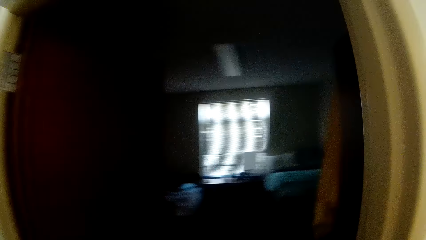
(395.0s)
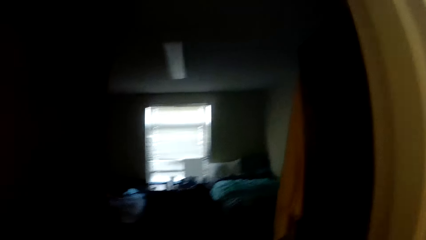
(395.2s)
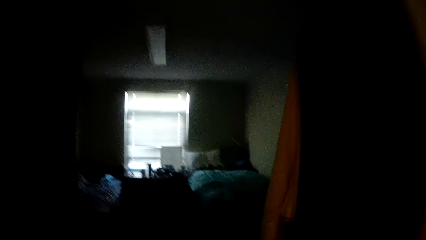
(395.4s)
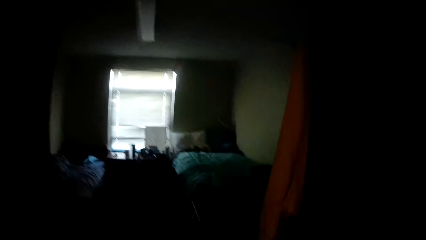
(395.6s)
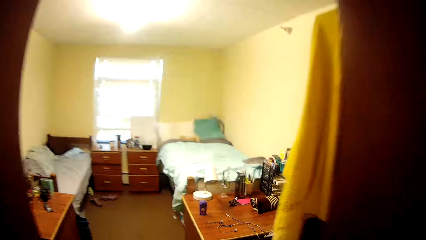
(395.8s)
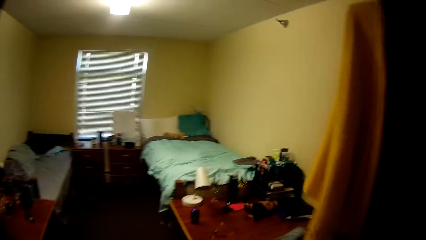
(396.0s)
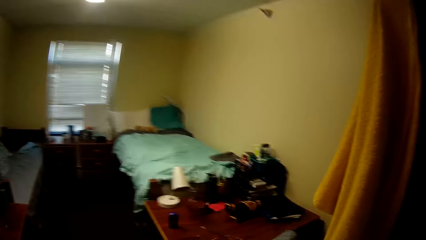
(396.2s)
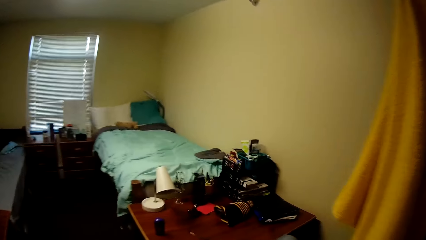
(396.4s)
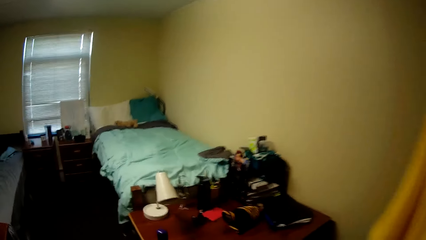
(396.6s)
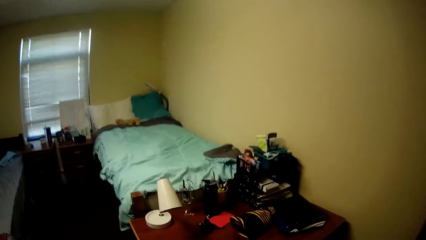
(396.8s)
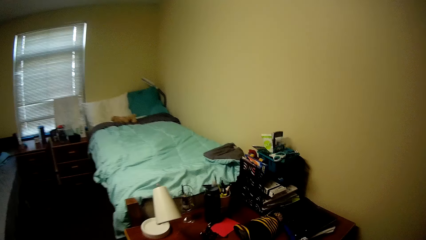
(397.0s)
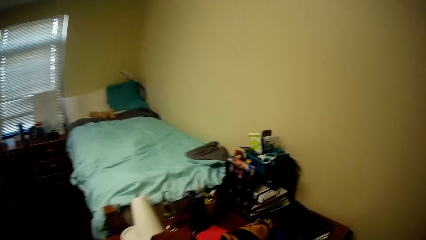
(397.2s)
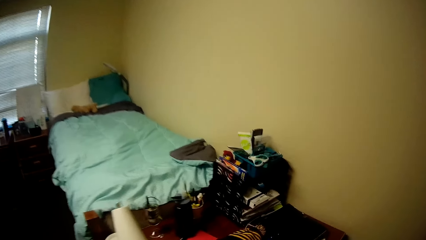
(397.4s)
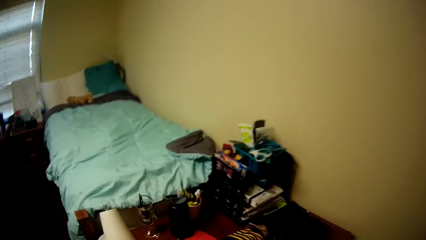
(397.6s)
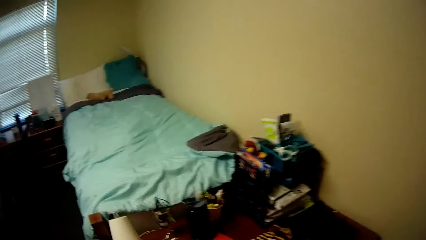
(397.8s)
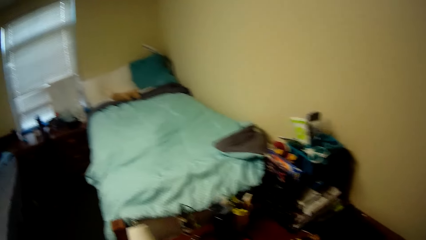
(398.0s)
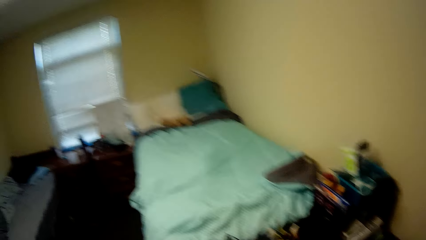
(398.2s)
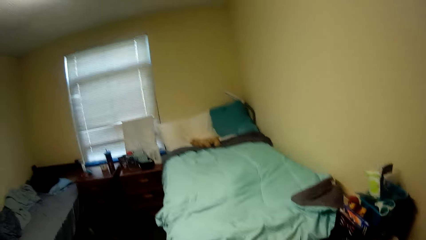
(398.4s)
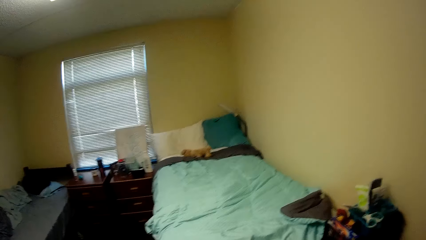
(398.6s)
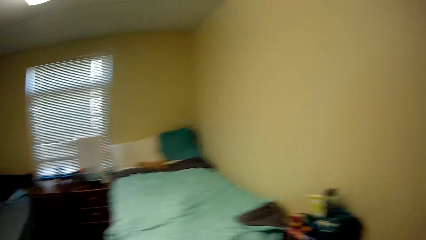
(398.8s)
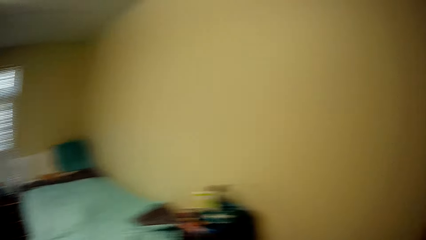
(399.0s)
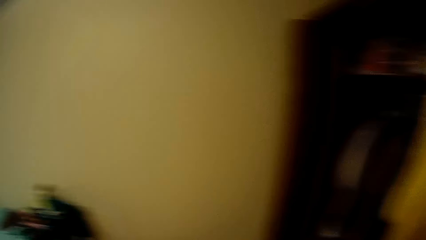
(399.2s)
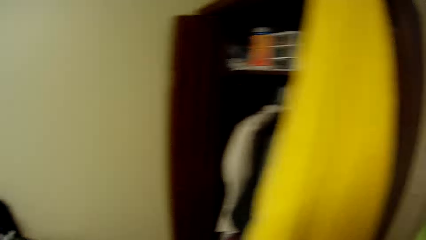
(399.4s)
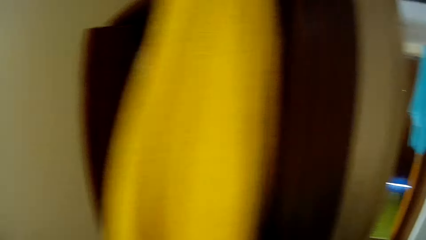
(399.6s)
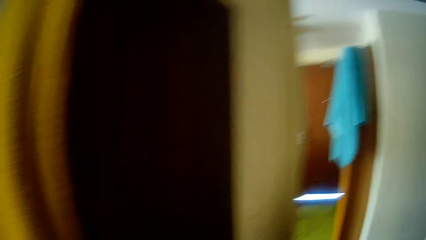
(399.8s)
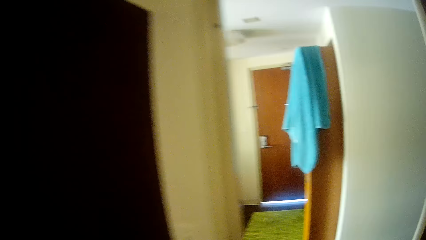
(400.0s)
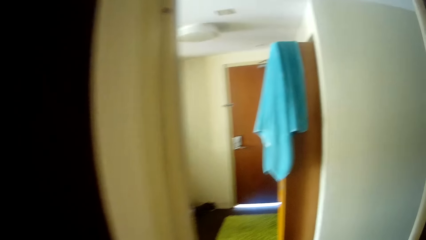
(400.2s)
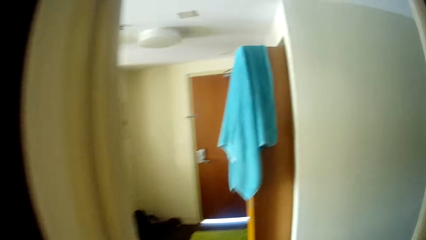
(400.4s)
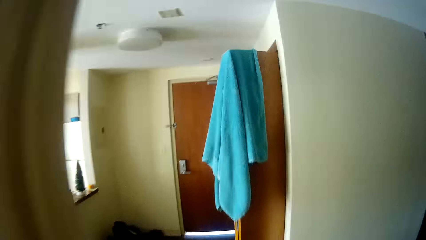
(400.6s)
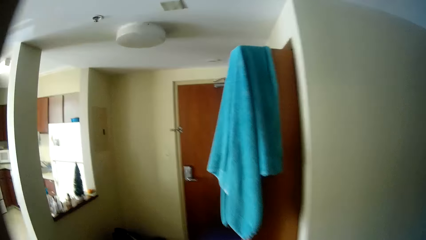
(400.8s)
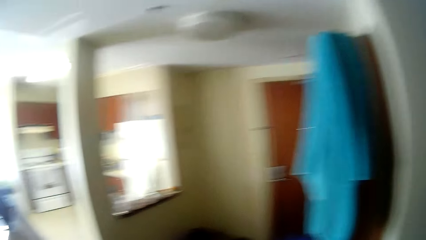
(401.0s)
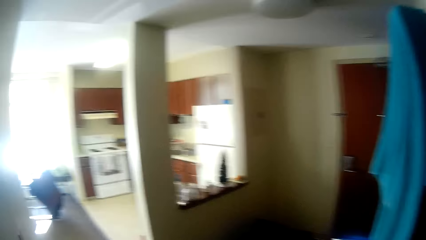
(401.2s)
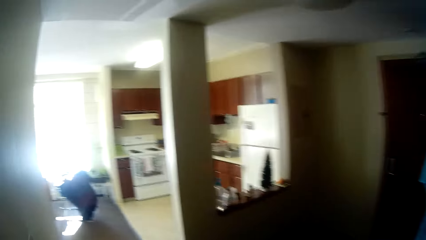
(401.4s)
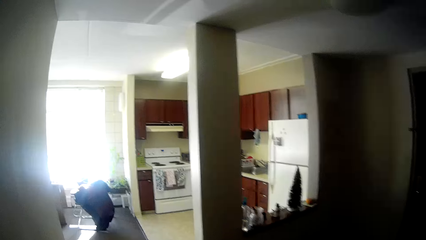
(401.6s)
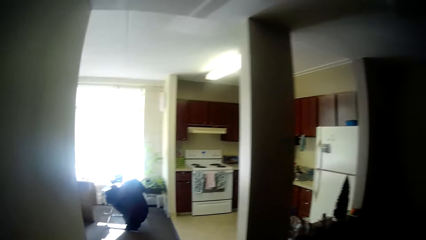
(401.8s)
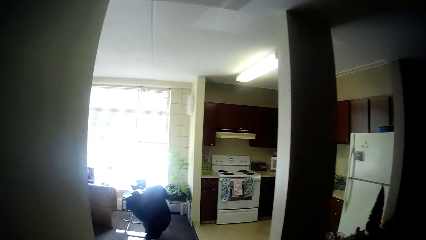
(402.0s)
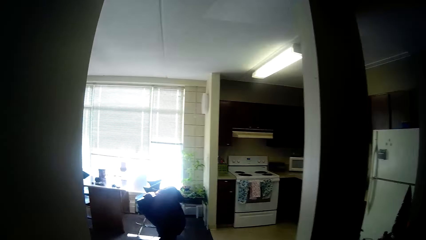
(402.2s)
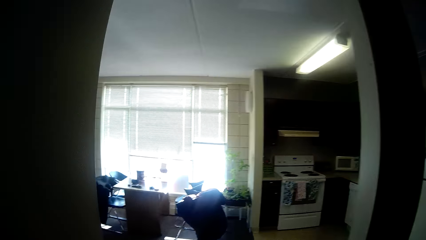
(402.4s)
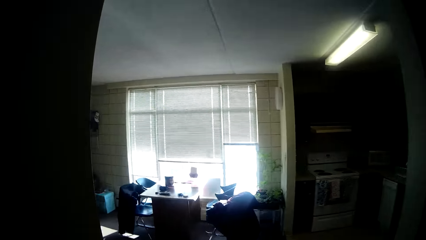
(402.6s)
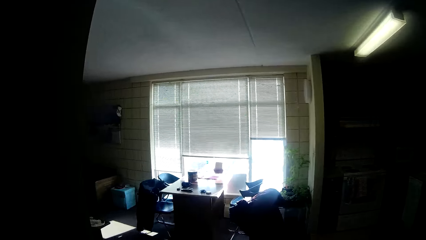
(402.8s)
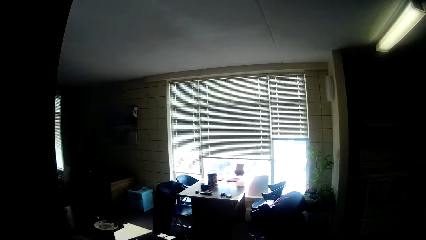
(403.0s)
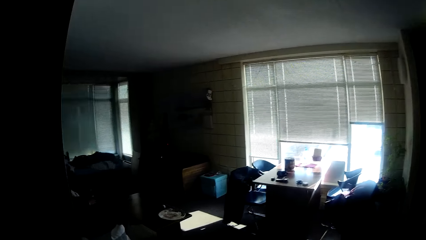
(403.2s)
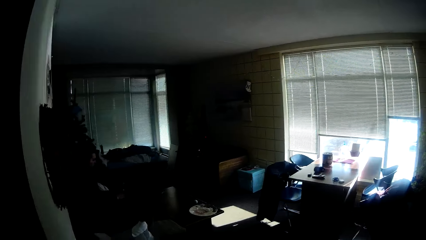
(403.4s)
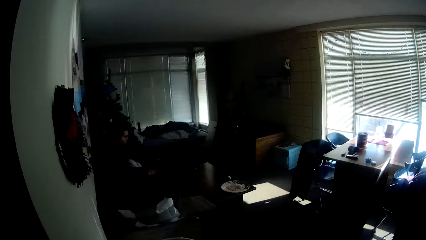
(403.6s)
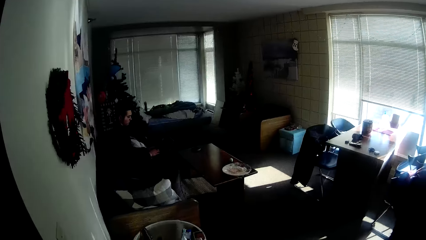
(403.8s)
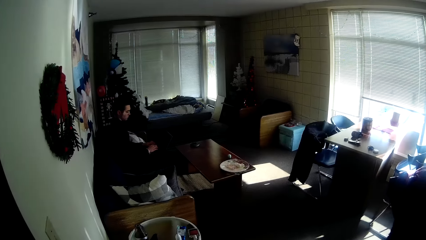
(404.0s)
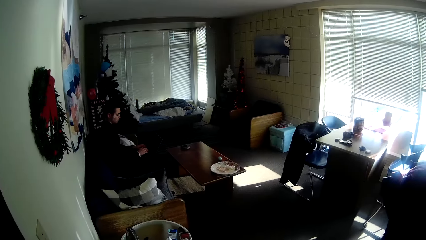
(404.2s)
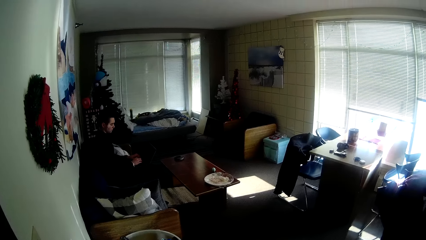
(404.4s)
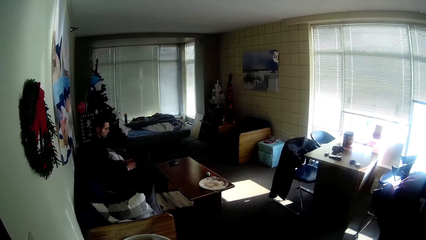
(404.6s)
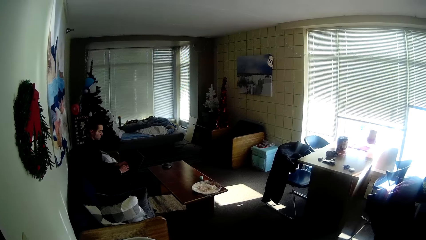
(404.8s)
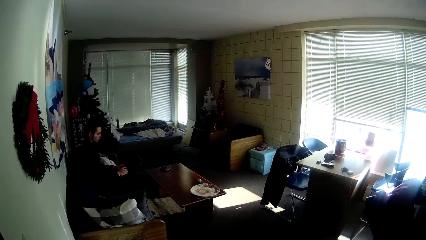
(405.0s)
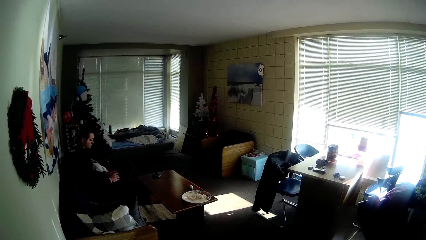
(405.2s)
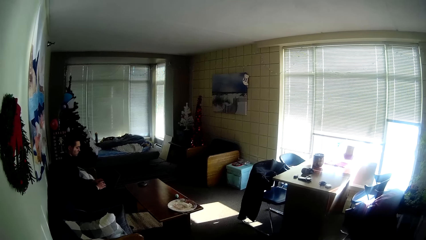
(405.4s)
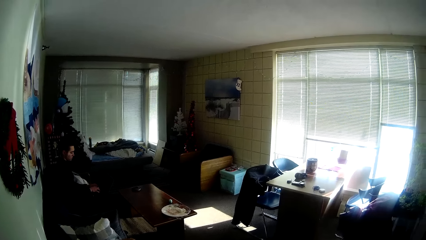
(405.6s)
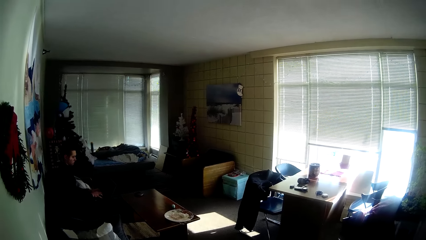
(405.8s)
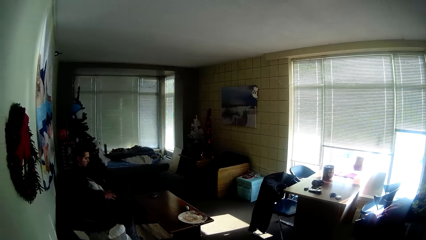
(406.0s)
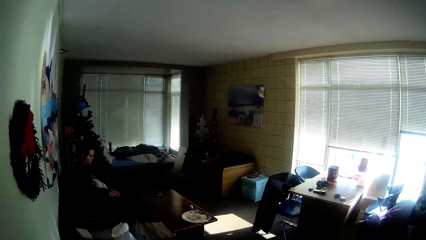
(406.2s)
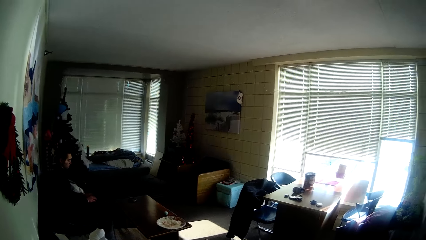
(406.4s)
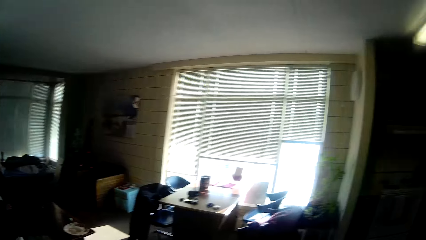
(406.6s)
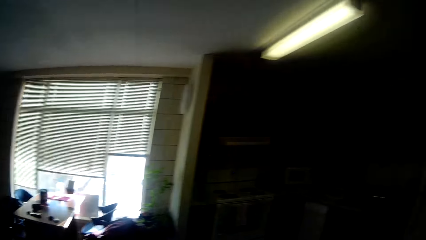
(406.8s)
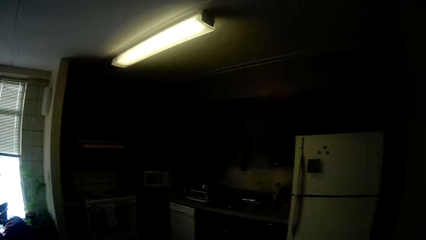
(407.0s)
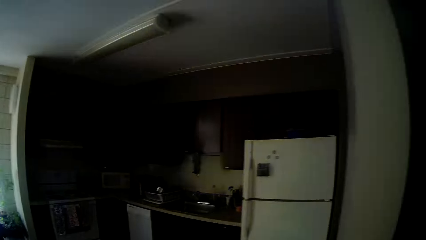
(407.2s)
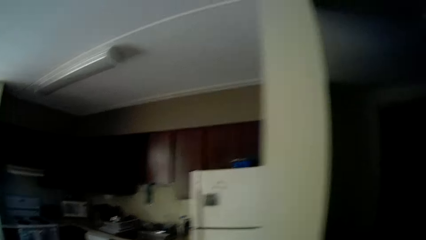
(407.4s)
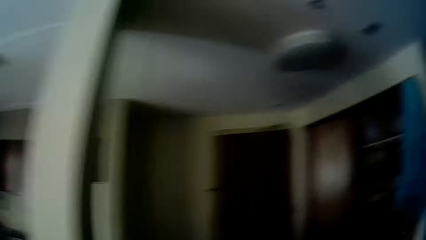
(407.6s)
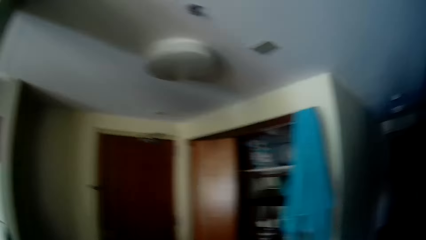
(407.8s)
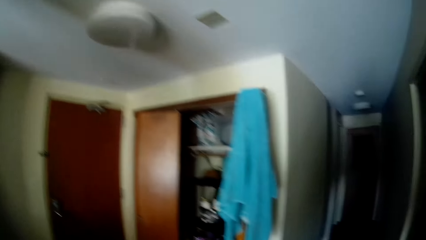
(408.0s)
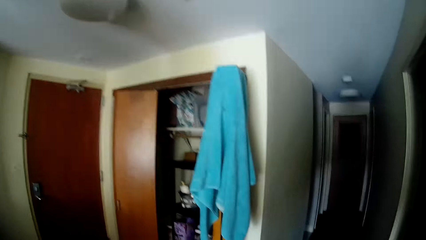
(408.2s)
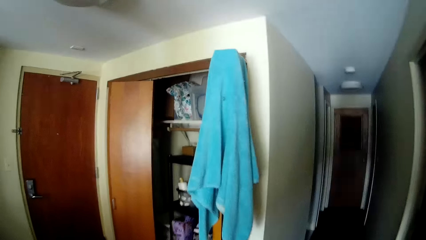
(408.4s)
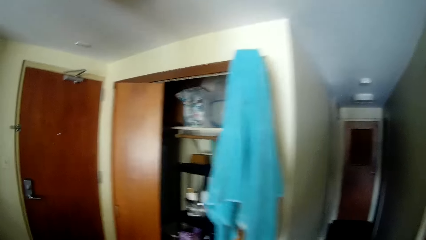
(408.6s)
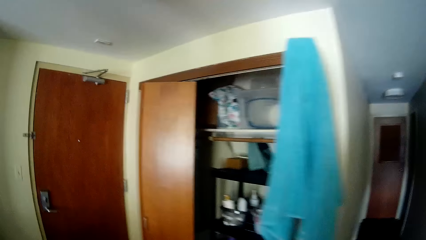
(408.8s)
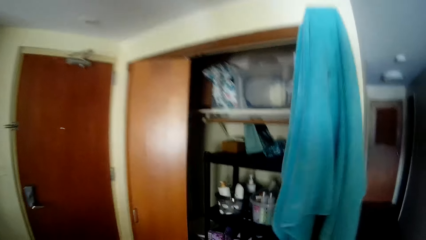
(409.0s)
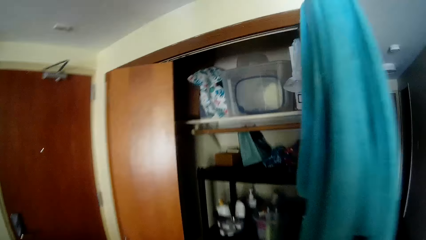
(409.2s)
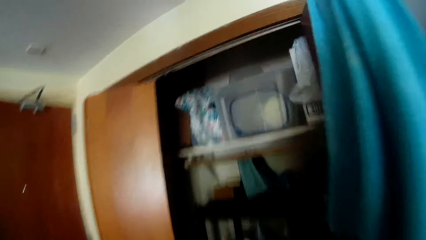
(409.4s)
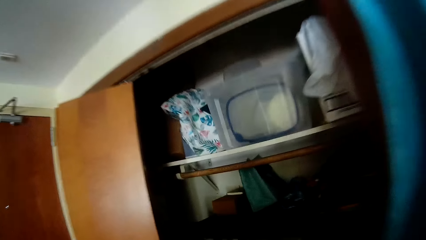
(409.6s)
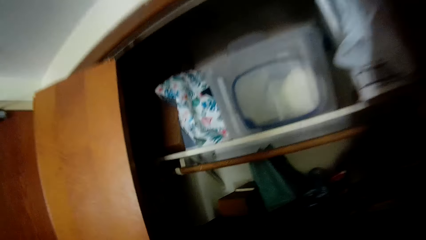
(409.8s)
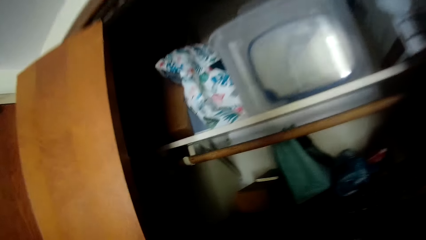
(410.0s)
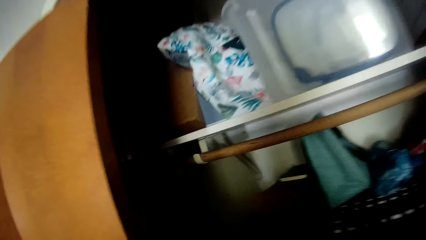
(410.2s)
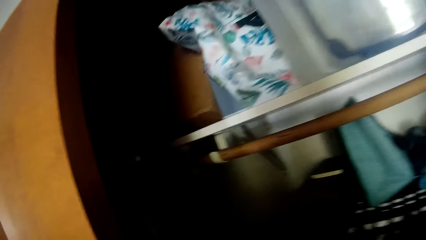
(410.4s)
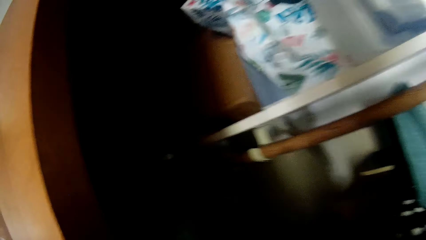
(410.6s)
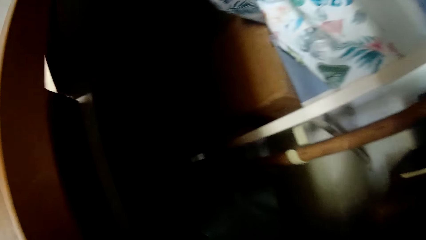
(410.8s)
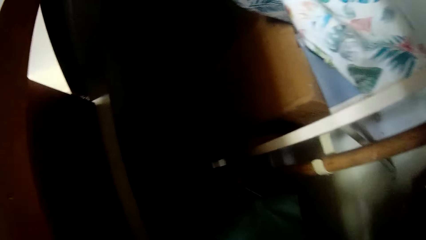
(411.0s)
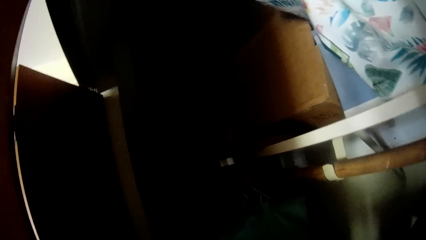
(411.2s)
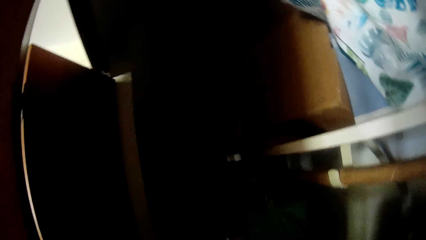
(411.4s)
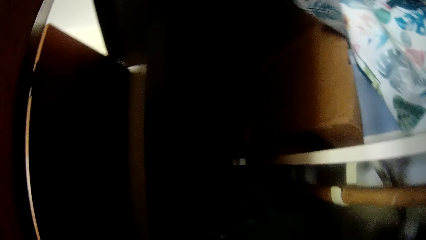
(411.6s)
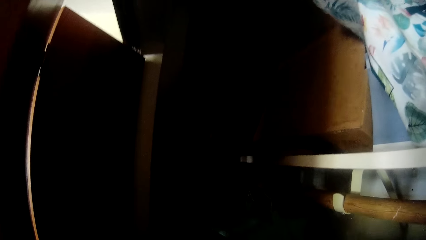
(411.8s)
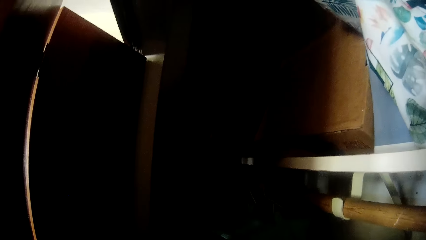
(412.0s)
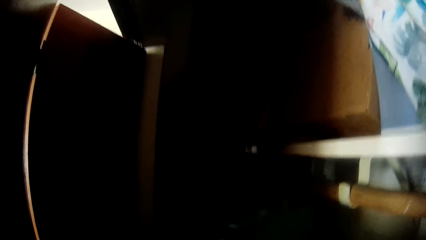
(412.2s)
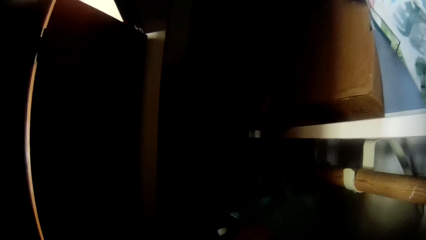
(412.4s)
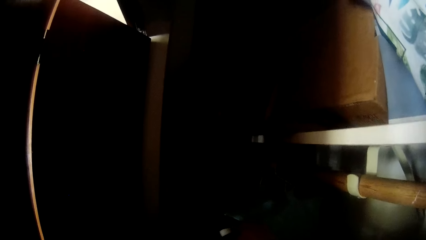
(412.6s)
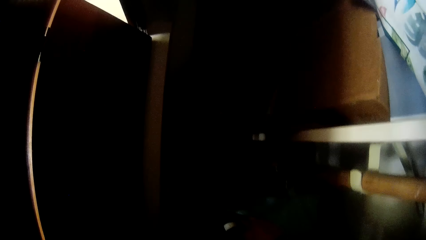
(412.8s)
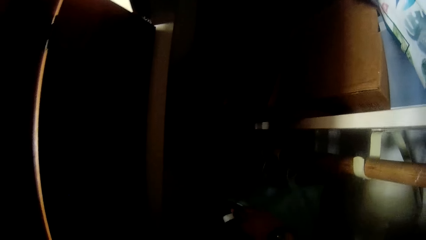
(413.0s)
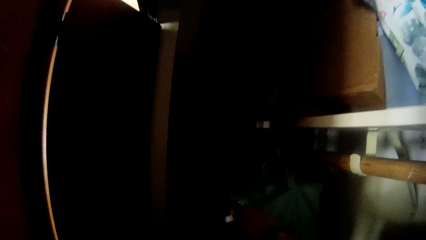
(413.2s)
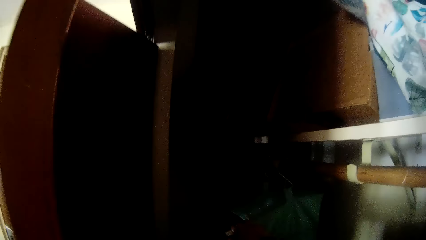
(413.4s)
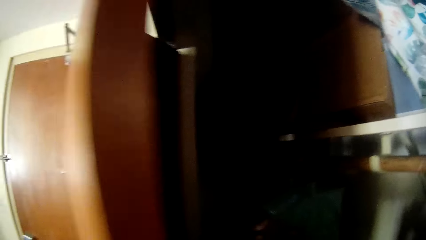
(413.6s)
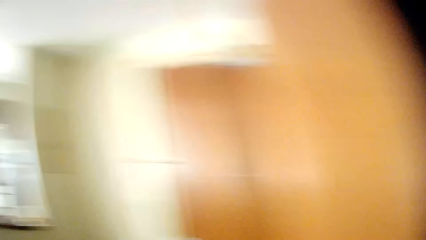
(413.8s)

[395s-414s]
The camera wearer walks to the bedroom. They walk out of the bedroom. The person types on his laptop. The camera wearer moves toward the cupboard.
